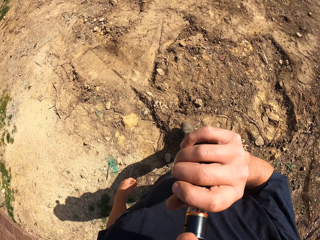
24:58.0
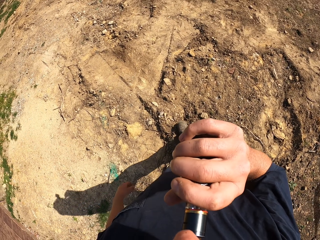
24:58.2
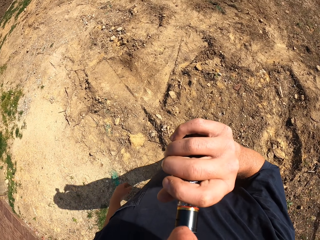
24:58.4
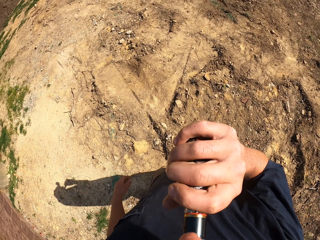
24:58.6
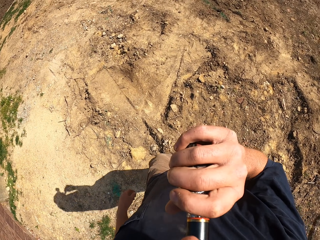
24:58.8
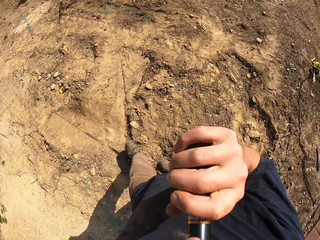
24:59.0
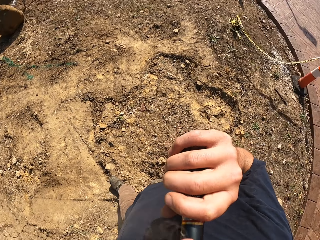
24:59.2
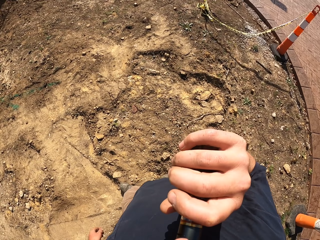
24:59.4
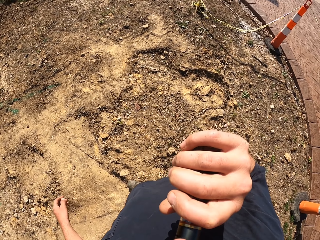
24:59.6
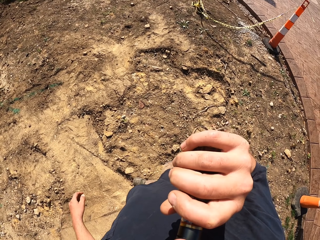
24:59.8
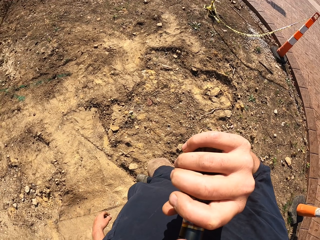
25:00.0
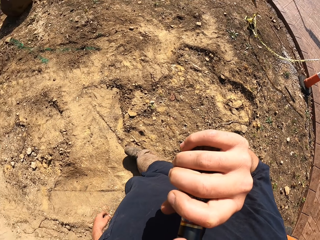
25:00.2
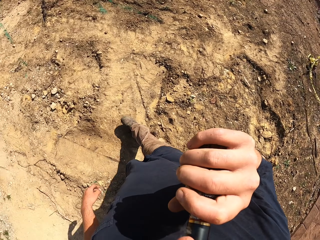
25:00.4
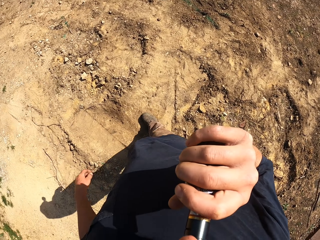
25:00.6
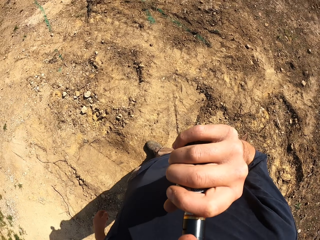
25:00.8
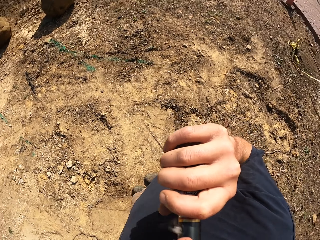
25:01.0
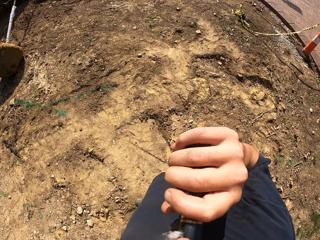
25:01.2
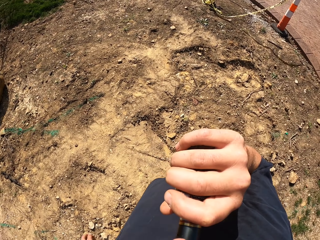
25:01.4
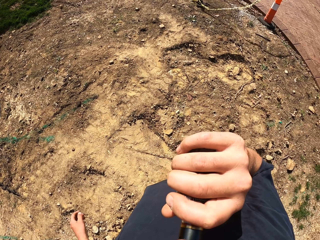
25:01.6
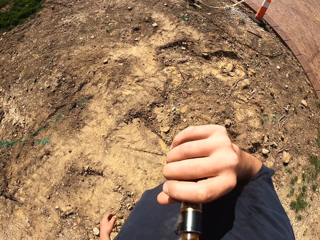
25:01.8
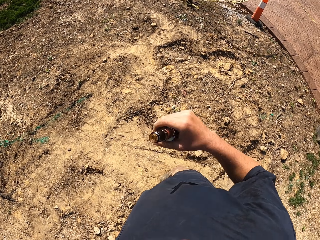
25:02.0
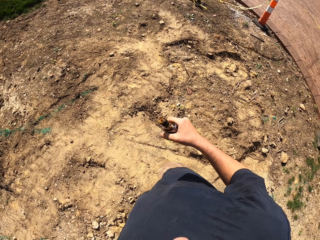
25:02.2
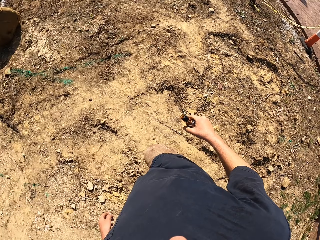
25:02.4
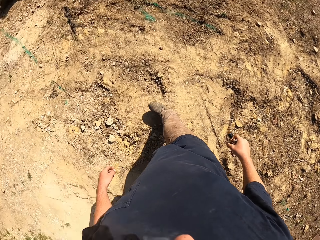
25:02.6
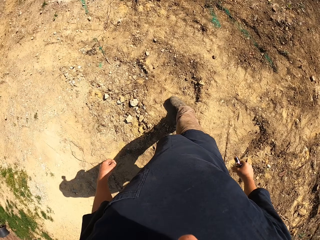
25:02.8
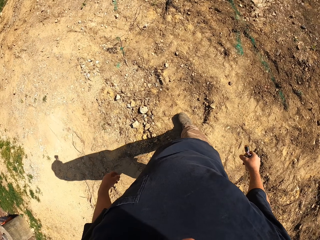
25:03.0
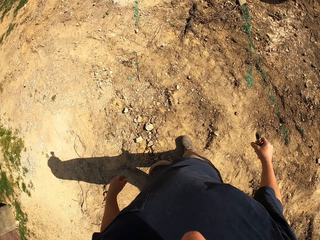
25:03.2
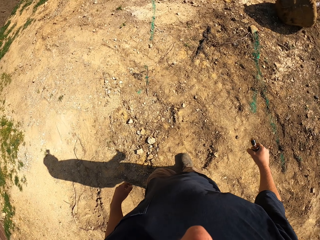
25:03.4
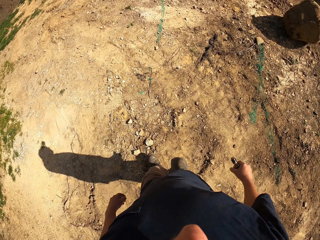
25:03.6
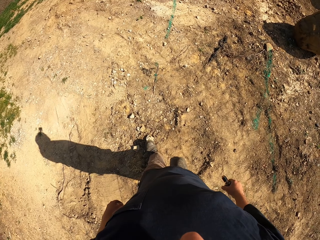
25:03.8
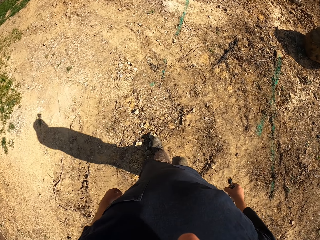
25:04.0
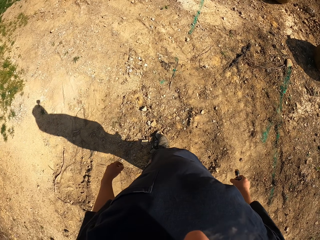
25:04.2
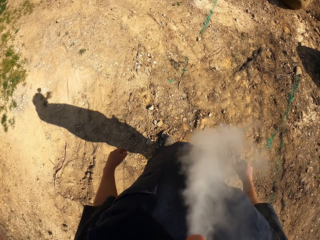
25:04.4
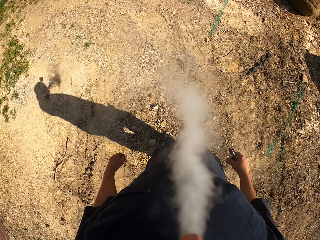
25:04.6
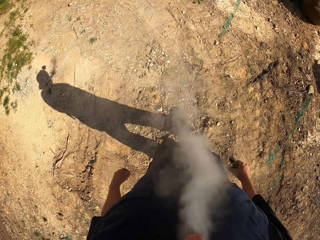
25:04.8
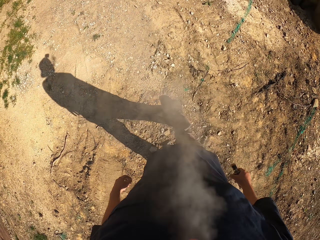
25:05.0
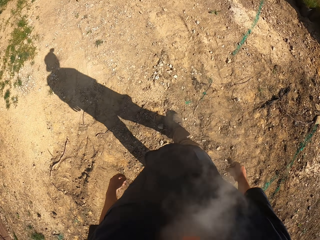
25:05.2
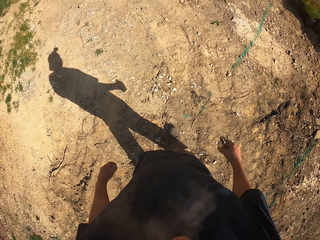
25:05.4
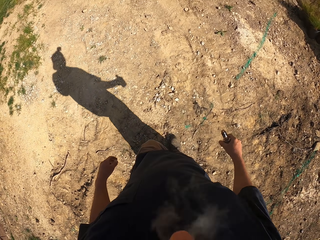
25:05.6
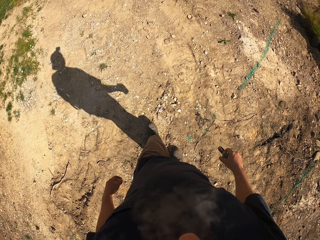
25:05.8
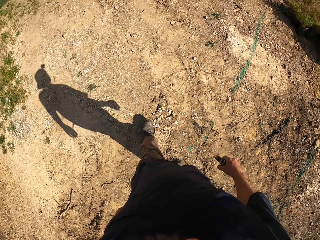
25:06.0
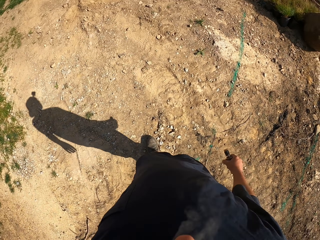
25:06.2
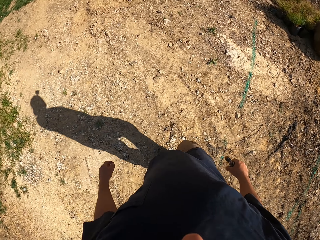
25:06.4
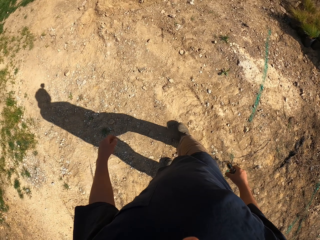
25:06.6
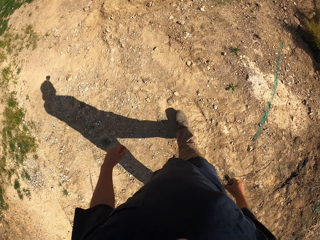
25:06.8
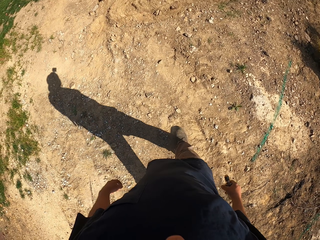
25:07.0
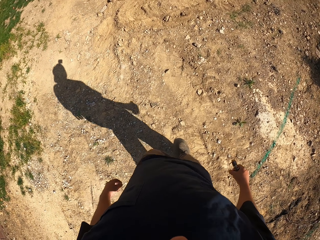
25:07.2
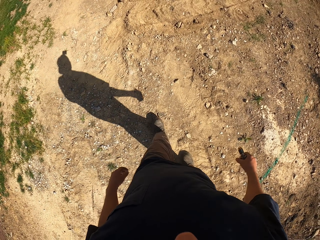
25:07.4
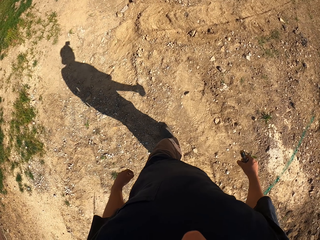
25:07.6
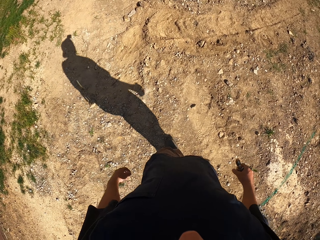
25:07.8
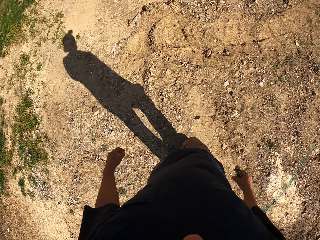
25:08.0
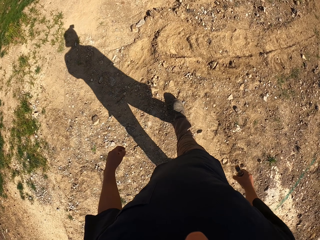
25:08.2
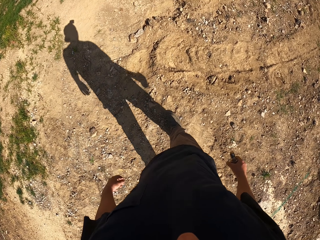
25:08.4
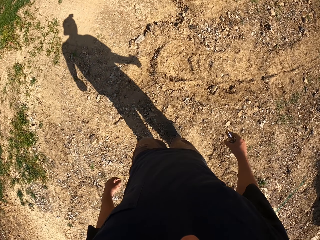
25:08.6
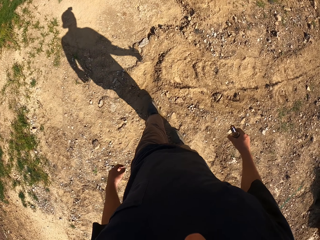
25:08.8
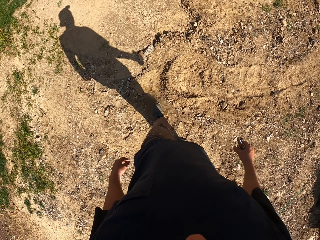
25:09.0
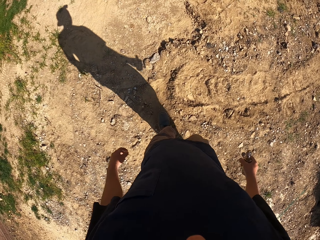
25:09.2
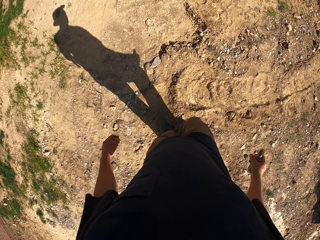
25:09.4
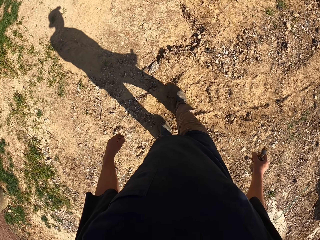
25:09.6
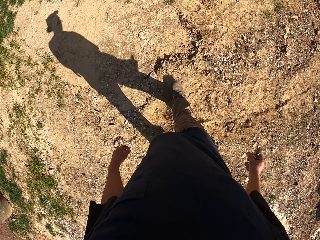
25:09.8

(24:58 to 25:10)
The camera wearer walks on the parking lot.

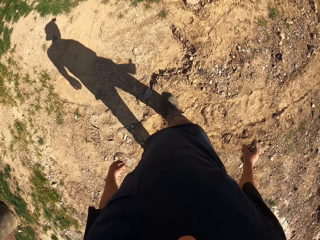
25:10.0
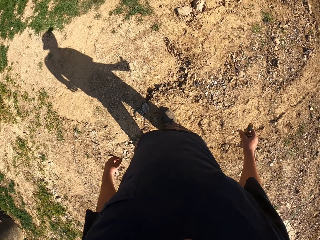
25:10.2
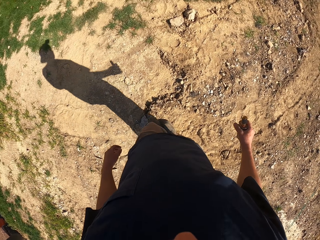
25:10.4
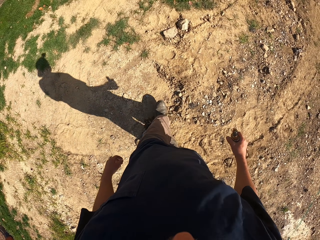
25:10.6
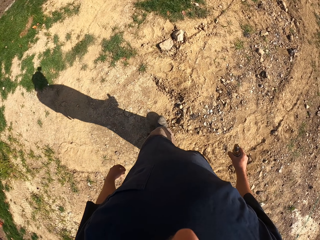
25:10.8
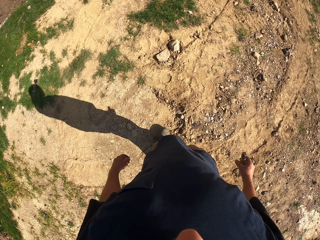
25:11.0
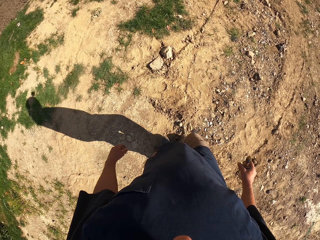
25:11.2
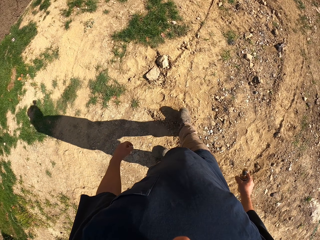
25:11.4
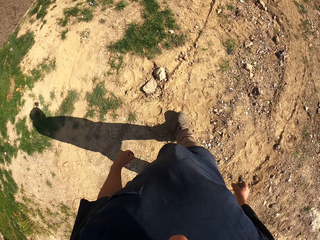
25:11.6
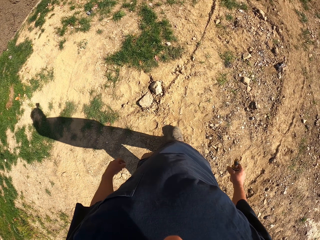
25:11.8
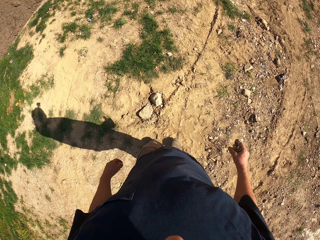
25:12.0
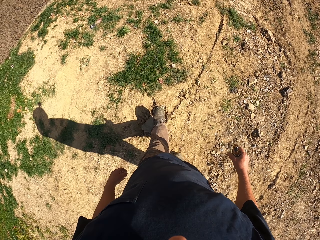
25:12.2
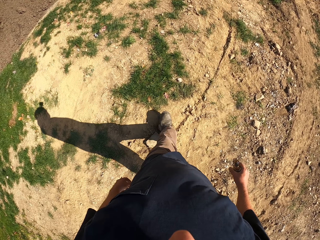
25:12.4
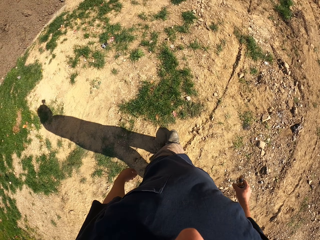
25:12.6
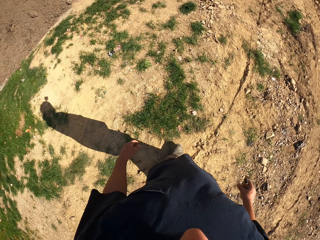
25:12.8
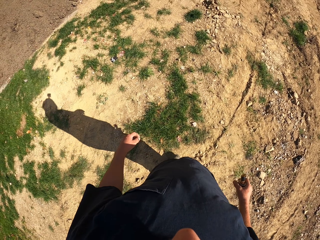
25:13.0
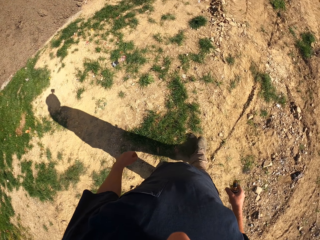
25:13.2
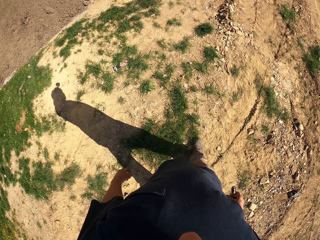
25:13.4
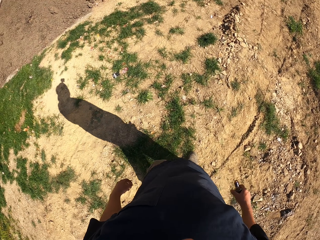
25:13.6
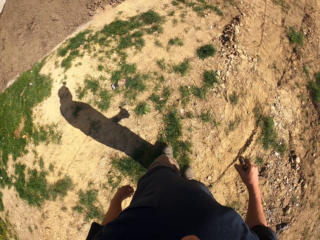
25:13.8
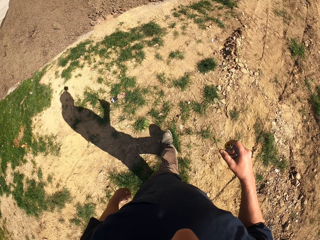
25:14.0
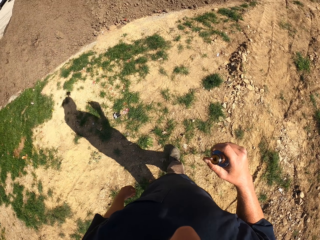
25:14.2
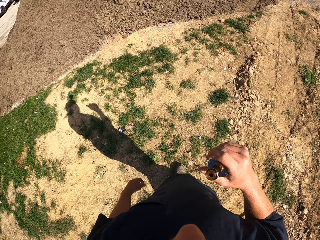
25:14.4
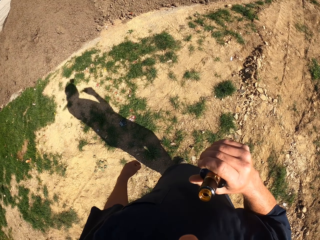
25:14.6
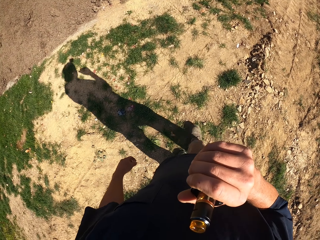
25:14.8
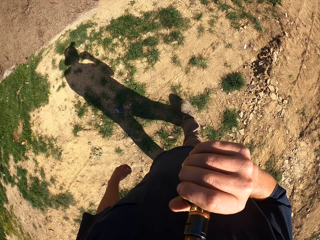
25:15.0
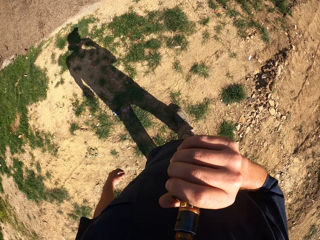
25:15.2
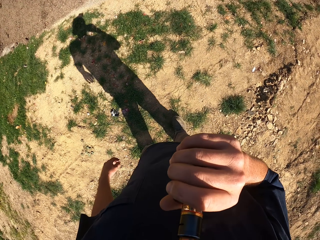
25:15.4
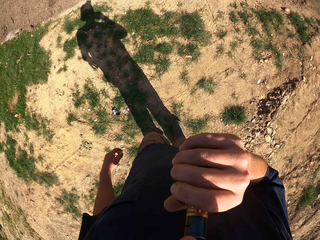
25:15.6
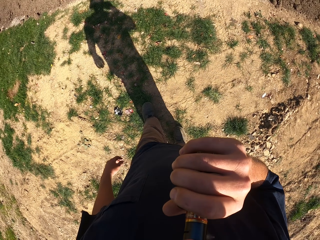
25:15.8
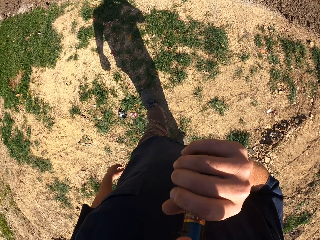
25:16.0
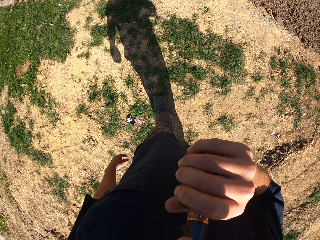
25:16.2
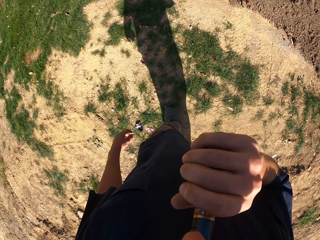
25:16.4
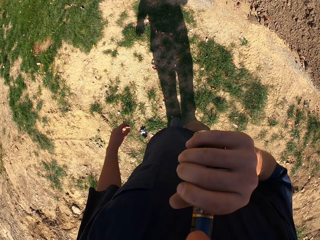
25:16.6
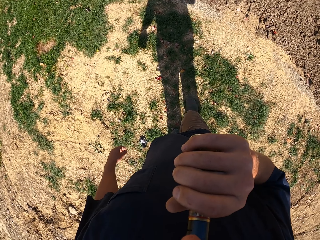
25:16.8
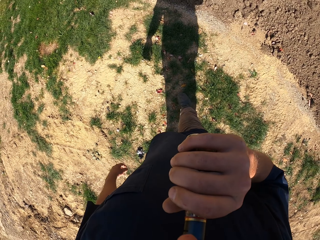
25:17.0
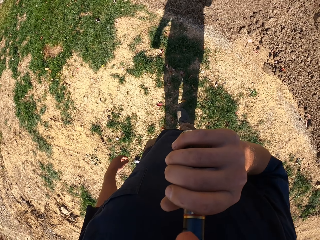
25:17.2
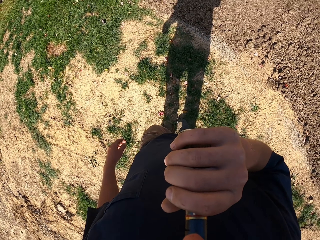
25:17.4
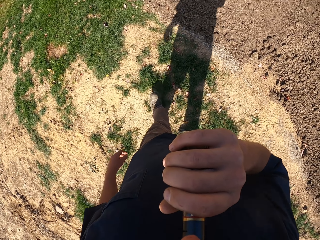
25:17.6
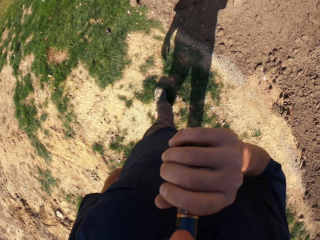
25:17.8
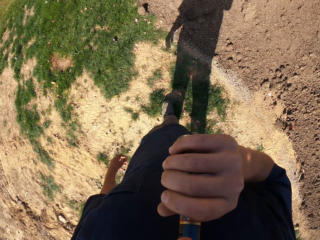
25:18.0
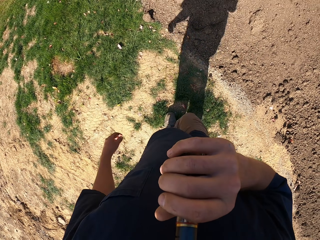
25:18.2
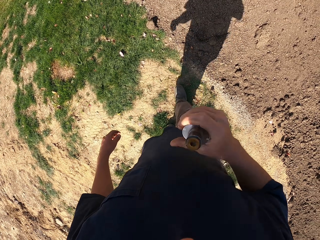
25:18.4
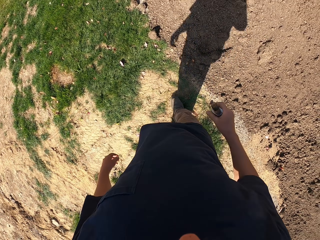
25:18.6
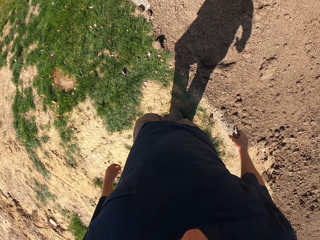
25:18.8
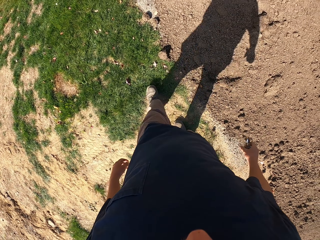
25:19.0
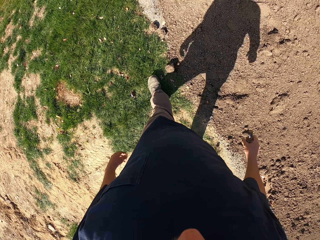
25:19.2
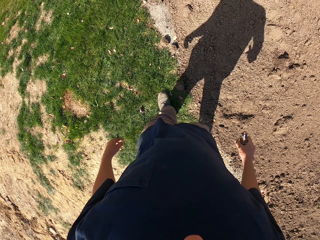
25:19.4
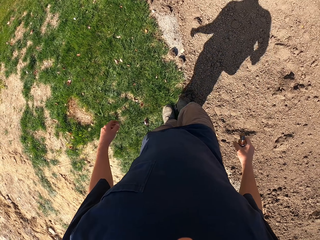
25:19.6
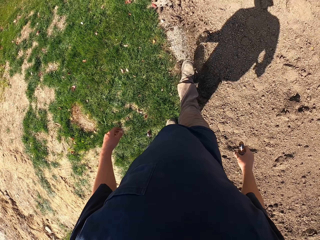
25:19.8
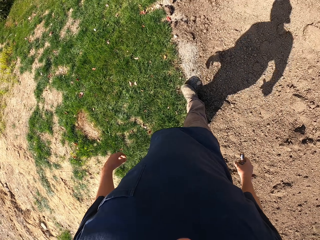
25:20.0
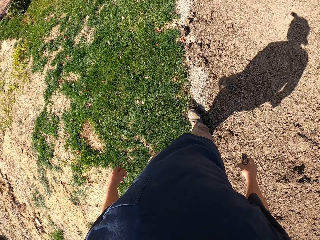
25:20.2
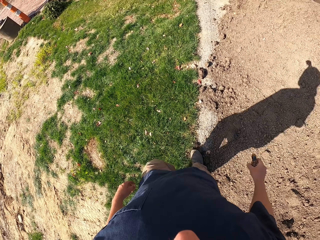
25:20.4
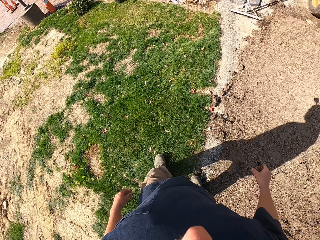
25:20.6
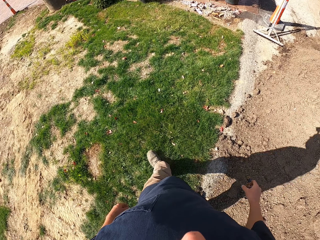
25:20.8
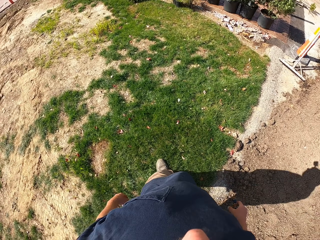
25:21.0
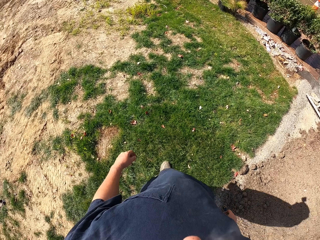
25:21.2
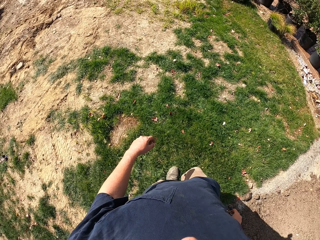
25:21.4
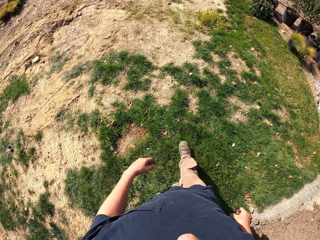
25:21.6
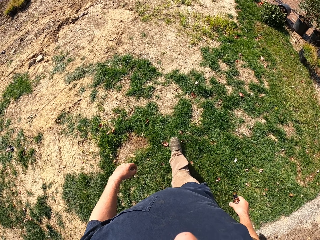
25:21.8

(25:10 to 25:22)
The camera wearer walks on the parking lot. They smoke a vaporizer.
